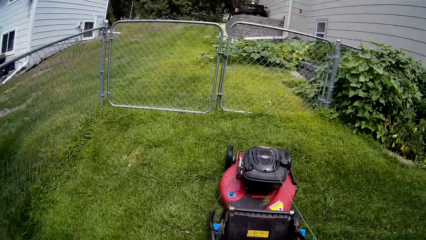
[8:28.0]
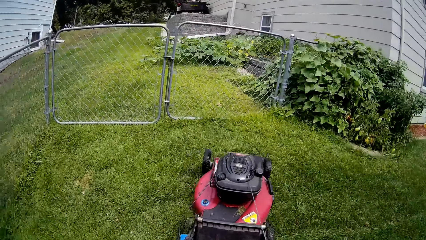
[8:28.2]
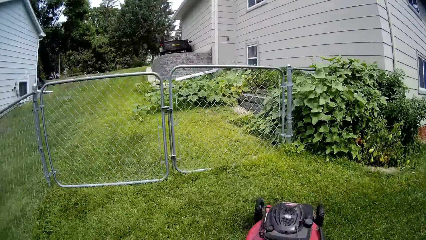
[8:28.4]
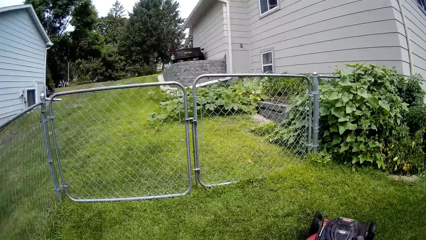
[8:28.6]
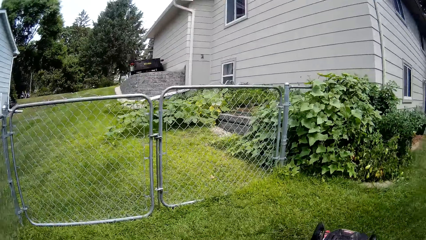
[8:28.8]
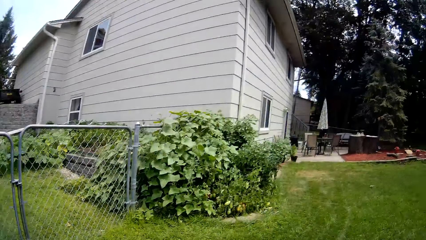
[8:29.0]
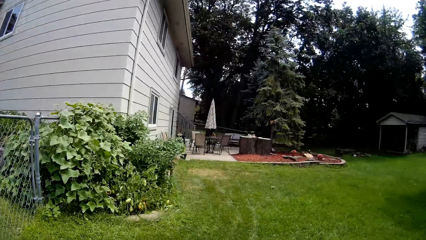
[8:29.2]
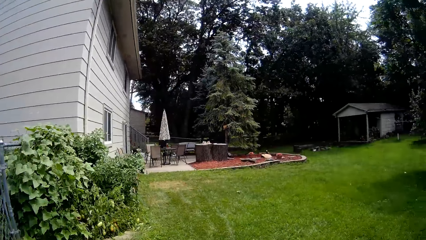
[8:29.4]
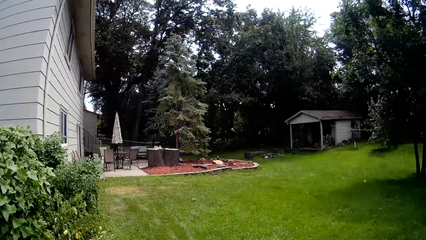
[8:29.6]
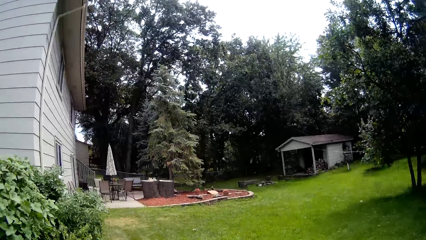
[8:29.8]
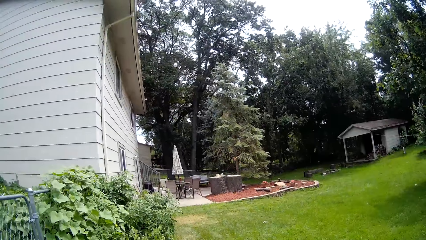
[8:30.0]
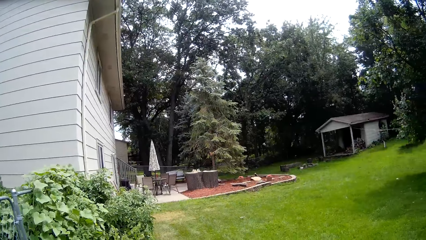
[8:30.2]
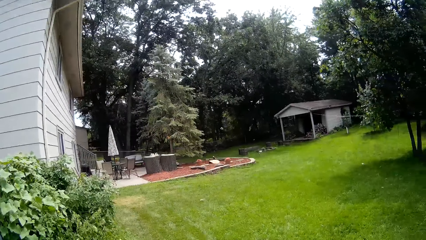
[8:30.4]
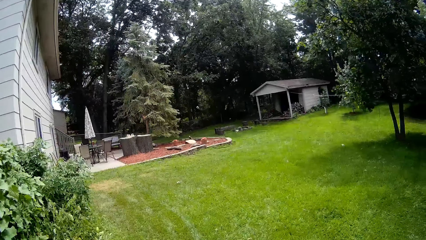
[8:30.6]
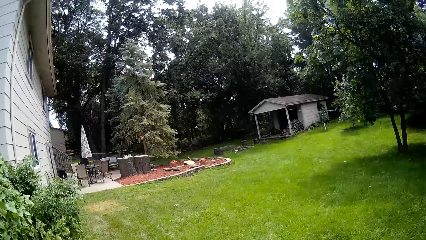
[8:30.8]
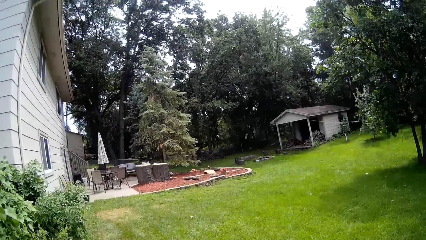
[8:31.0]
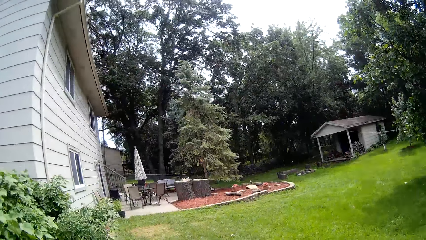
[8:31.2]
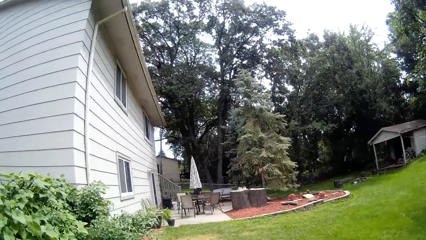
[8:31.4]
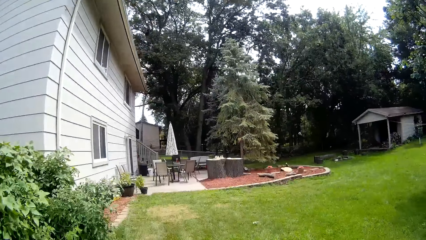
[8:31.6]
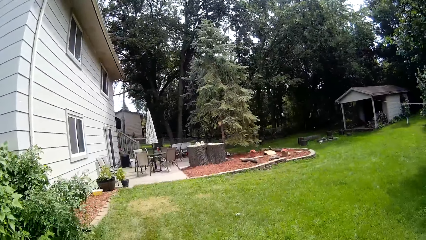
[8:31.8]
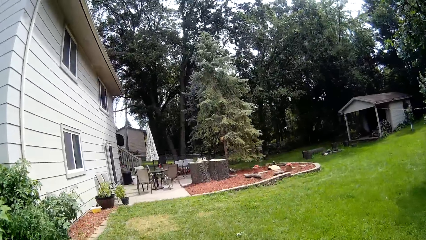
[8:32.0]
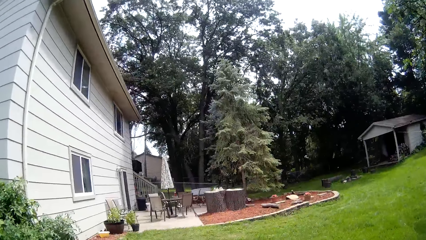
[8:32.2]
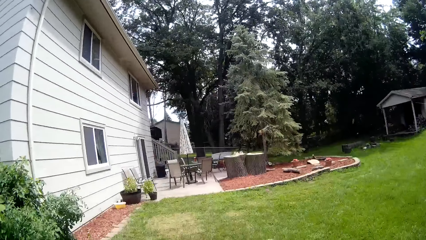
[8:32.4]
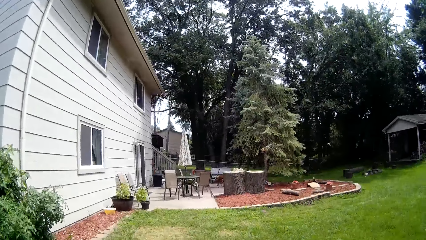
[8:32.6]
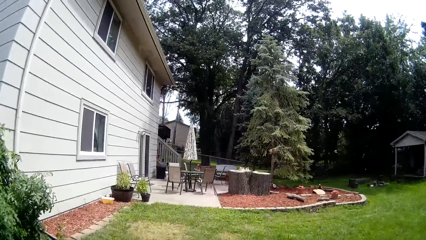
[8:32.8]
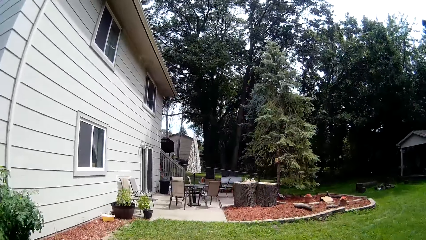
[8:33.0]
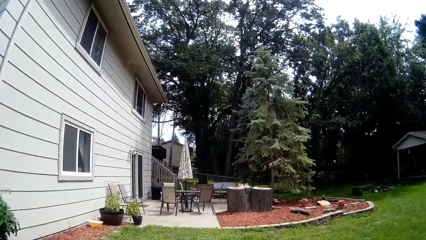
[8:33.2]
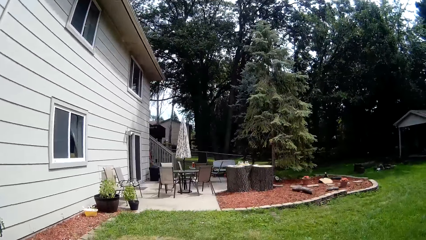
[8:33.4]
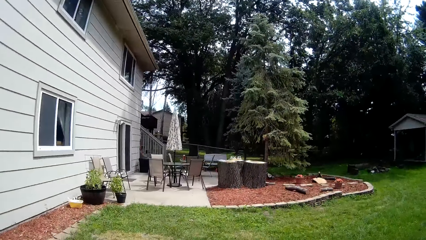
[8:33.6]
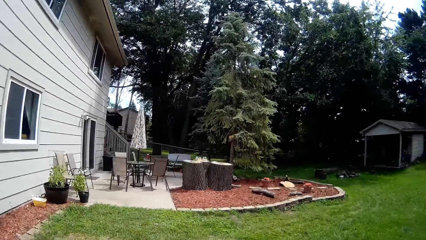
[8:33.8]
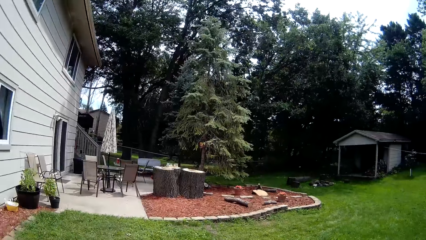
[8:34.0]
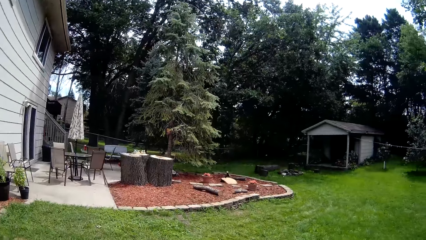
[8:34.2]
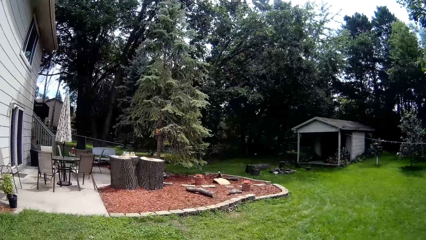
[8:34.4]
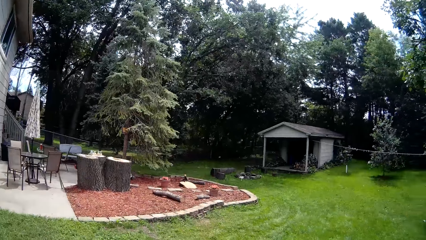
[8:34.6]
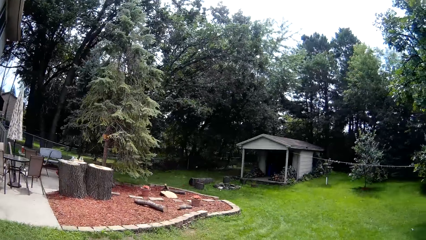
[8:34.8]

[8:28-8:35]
The camera wearer mows along the patio with the lawn mower using both hands.

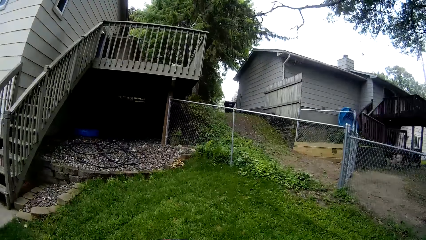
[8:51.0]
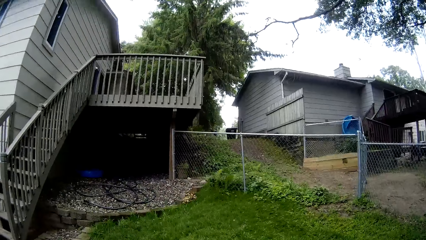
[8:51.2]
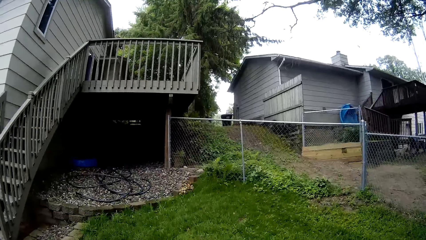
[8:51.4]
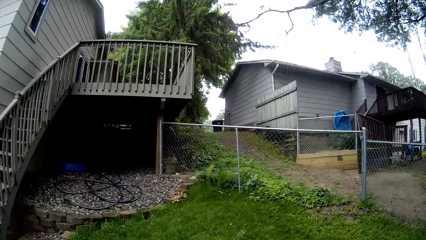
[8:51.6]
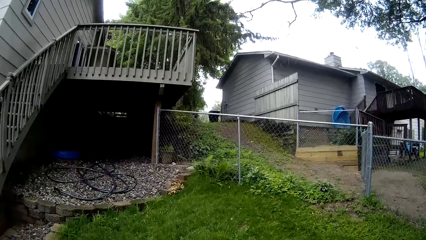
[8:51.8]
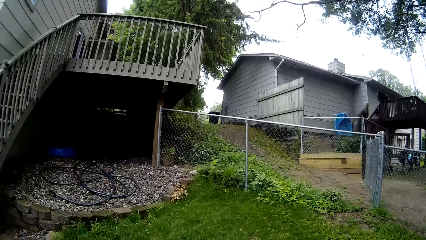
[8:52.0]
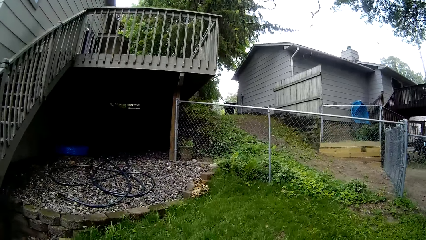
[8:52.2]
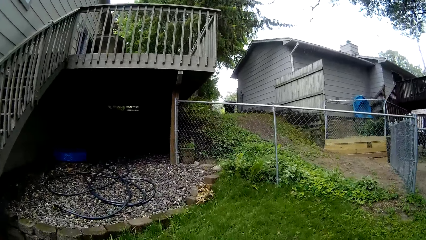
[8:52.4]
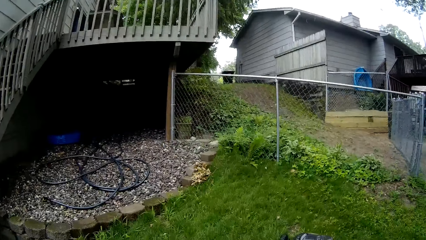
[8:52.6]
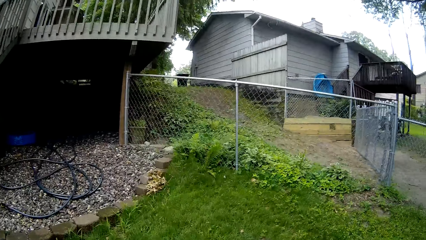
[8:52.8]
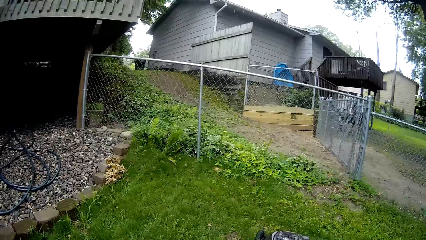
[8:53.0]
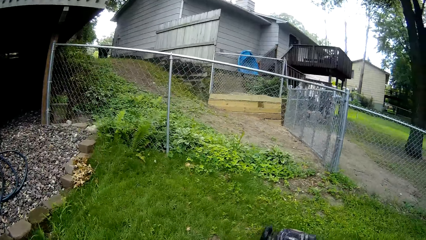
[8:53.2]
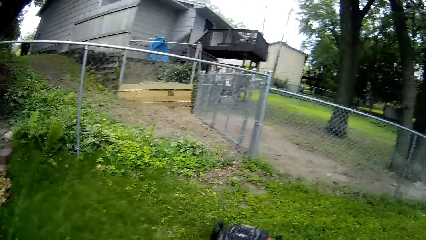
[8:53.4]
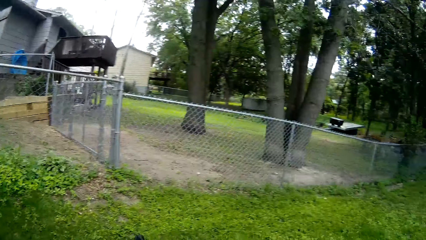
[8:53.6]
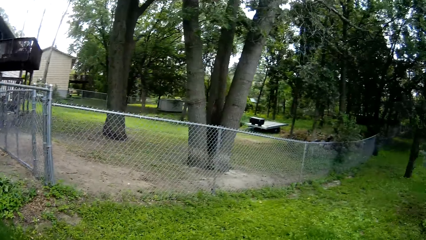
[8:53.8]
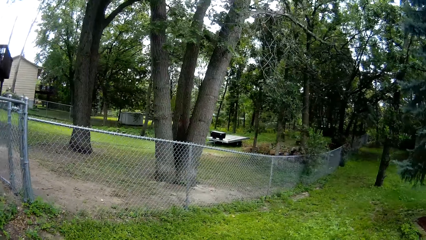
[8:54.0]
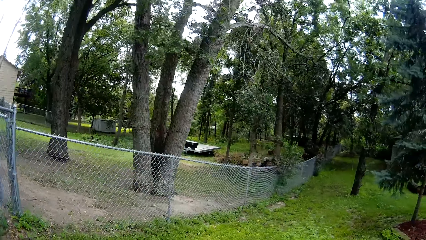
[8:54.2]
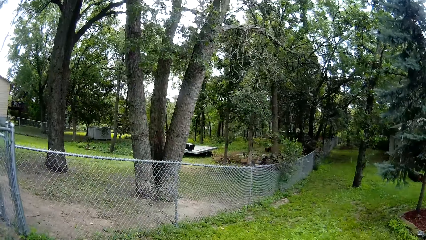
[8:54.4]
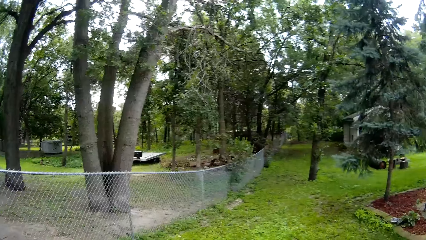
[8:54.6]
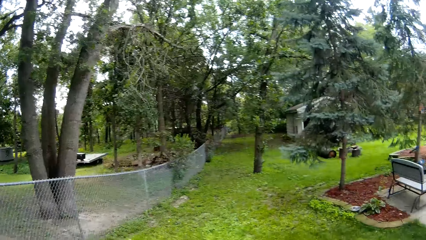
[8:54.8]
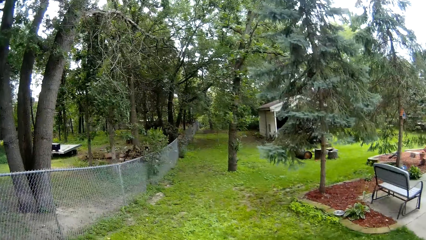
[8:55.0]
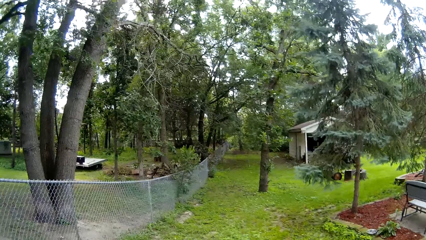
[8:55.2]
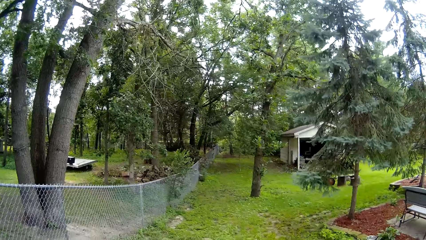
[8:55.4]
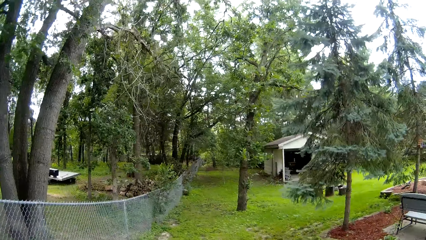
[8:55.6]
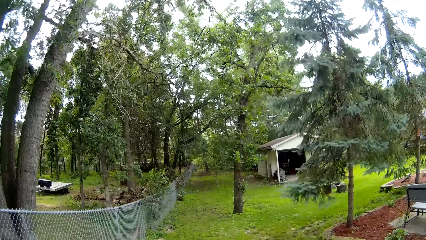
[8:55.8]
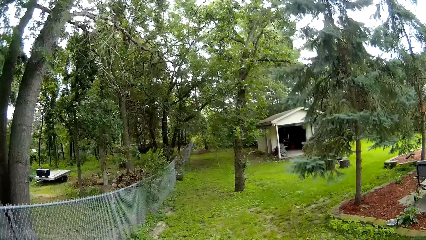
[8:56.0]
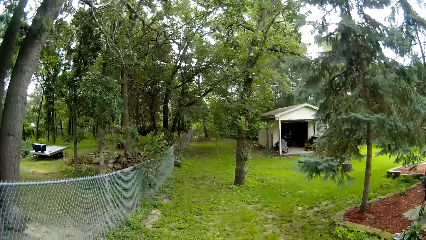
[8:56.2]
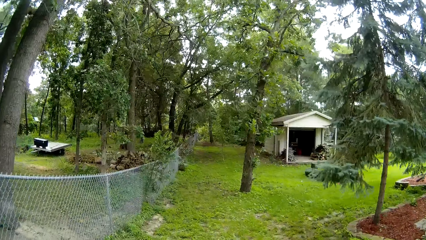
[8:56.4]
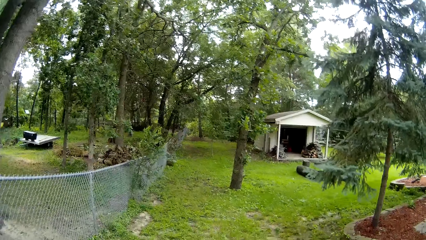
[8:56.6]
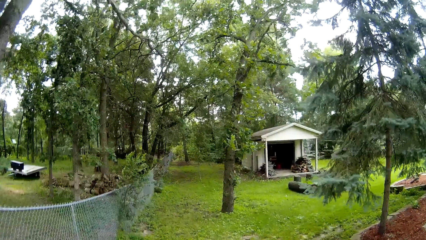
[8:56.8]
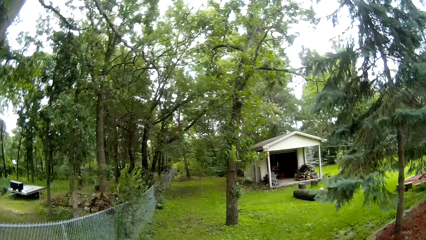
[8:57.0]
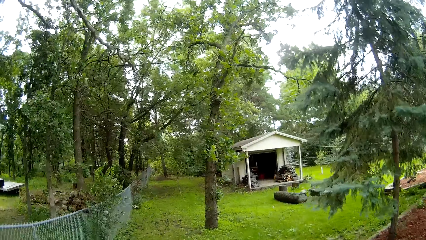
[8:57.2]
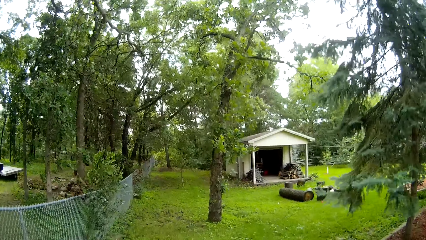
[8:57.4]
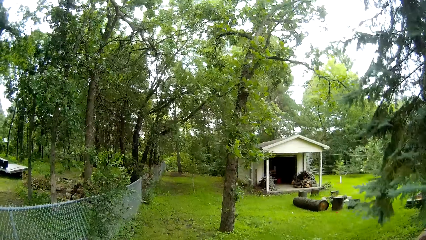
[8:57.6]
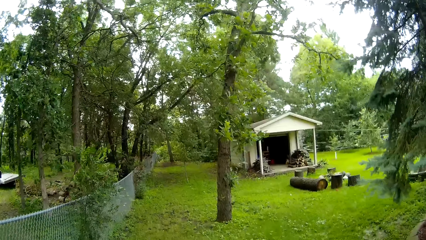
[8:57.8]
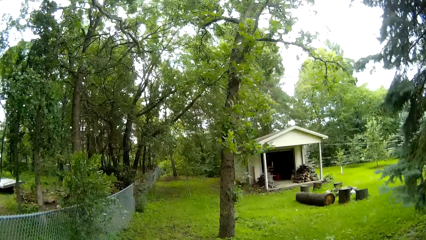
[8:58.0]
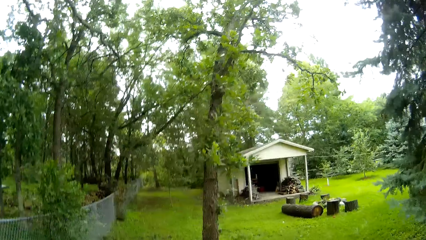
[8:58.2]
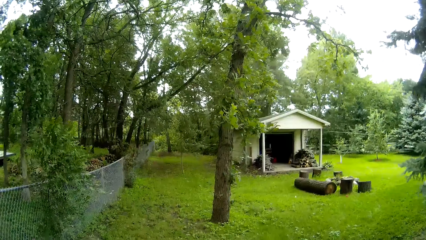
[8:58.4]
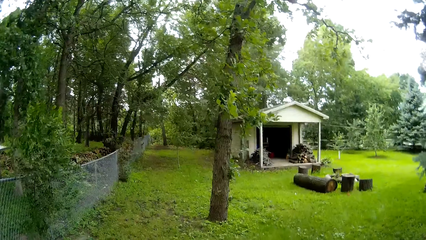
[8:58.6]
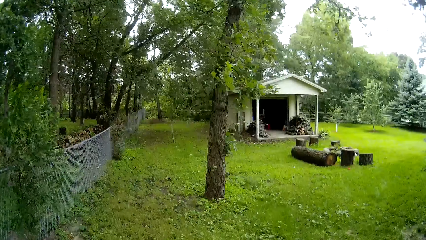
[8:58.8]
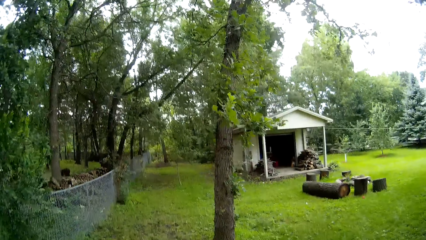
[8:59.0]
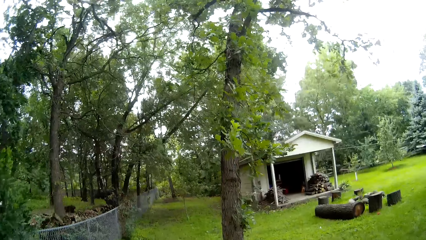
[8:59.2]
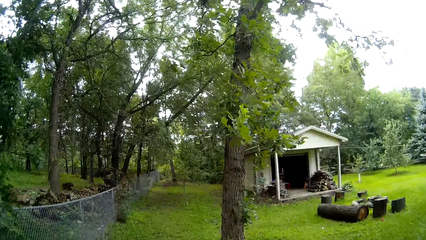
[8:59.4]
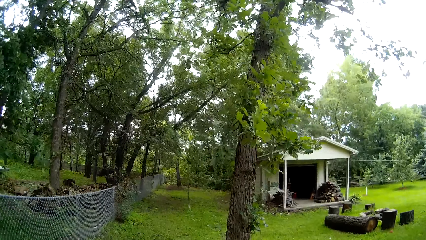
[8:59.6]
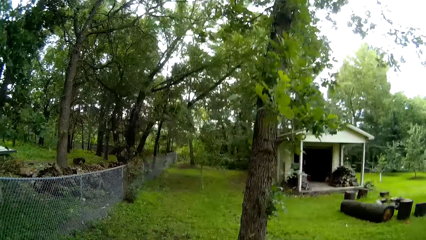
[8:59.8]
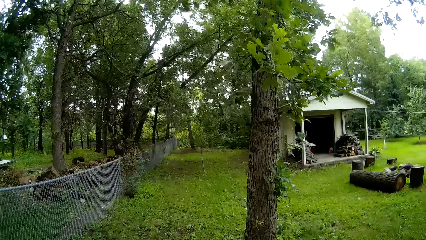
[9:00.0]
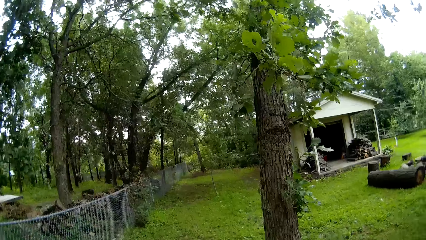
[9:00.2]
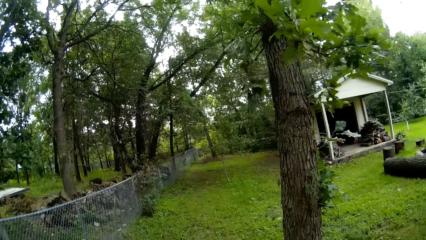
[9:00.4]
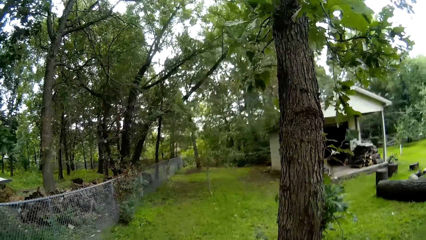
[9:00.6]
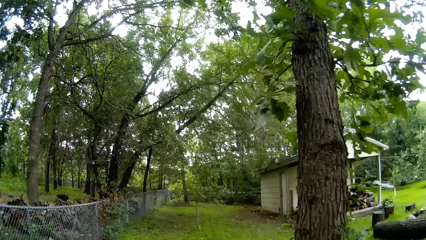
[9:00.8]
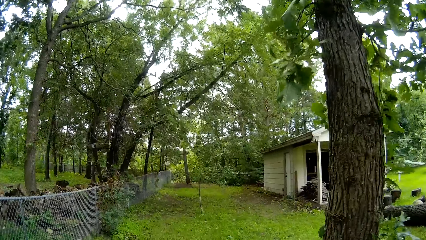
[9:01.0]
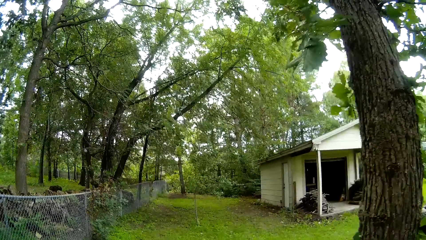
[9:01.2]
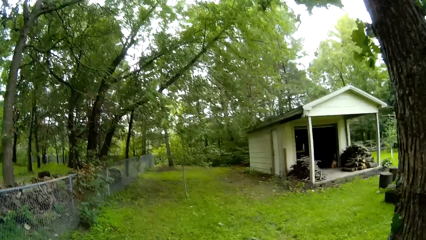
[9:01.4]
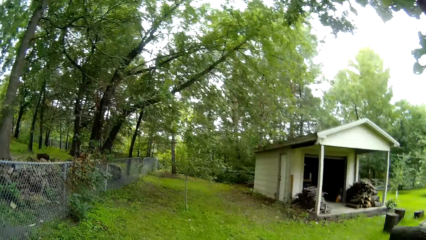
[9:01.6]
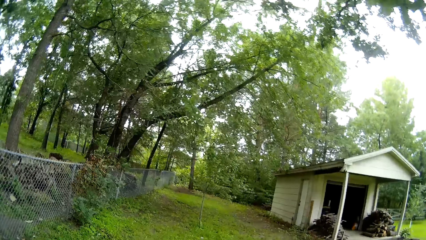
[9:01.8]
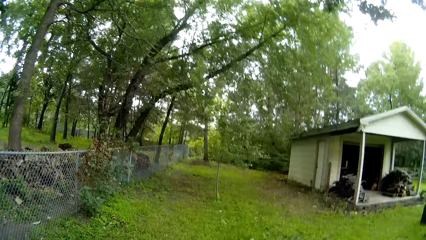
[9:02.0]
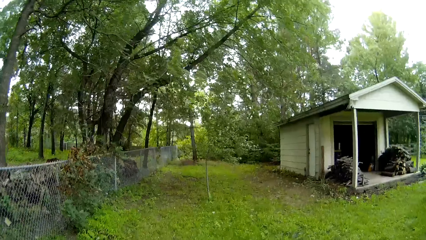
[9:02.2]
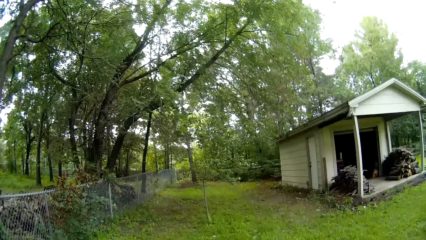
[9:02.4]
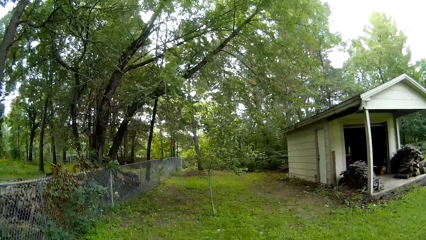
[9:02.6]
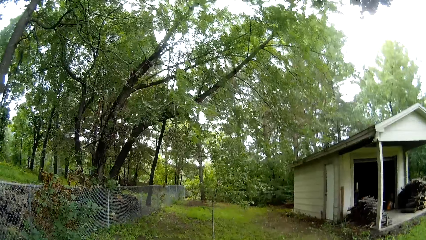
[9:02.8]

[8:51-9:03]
The camera wearer mows along the meshed fence with the lawn mower using both hands.
